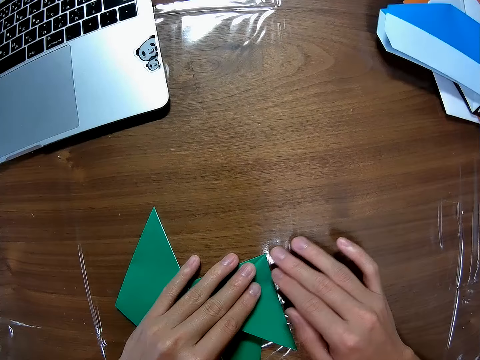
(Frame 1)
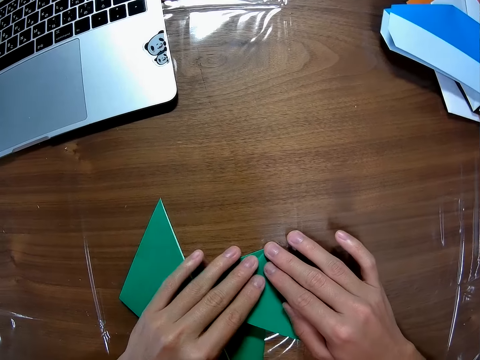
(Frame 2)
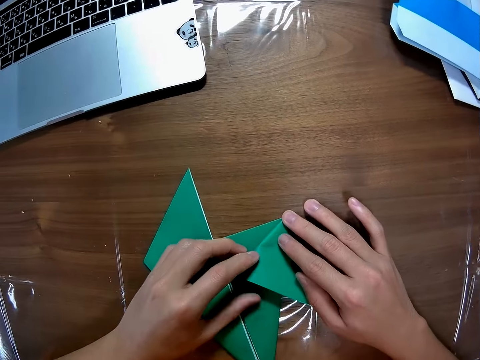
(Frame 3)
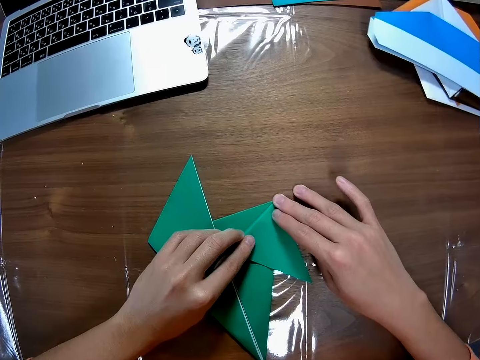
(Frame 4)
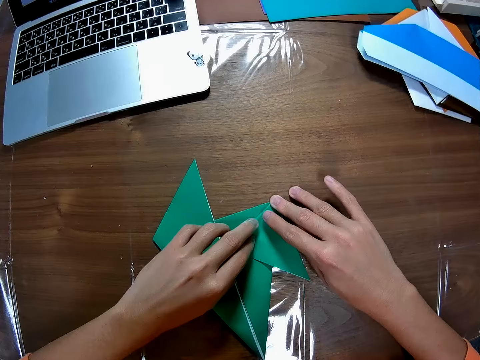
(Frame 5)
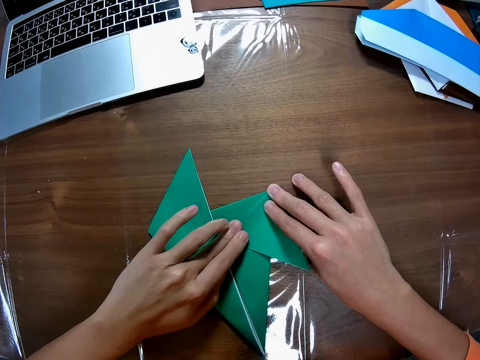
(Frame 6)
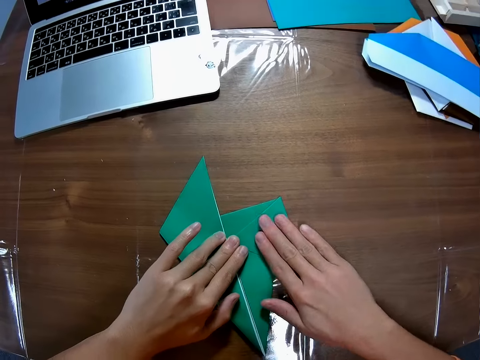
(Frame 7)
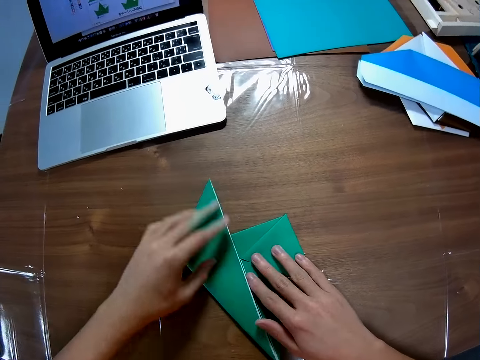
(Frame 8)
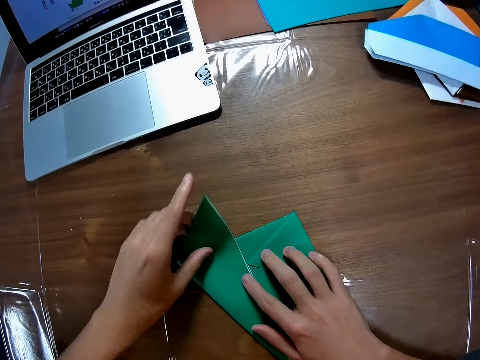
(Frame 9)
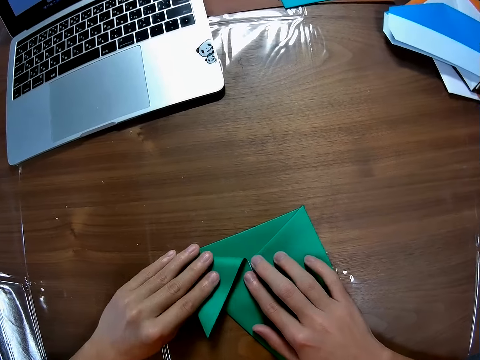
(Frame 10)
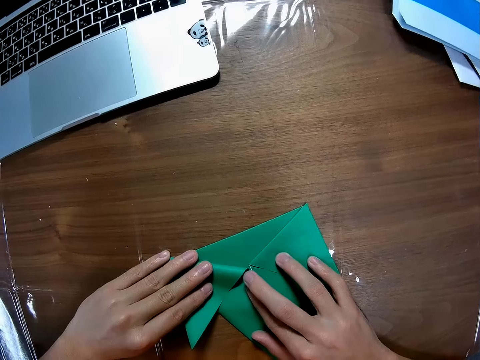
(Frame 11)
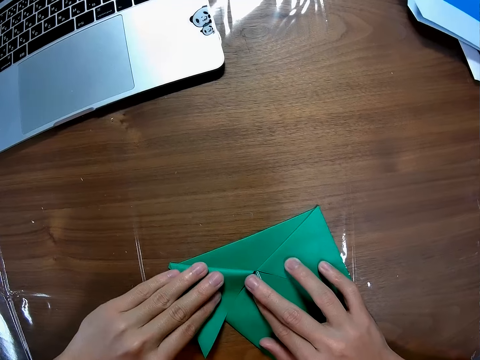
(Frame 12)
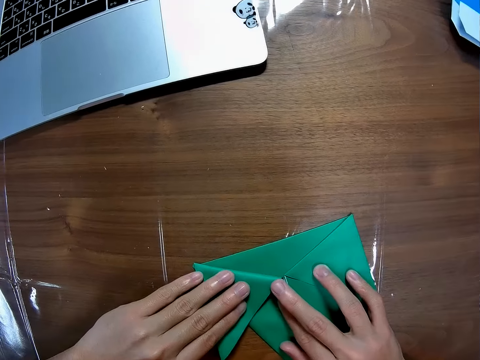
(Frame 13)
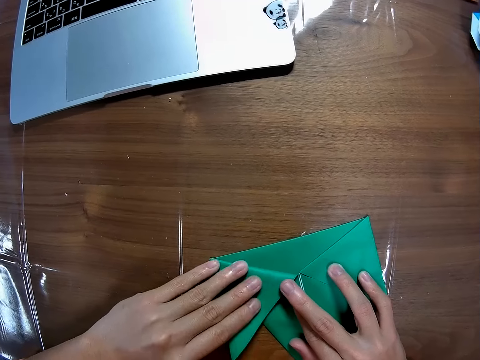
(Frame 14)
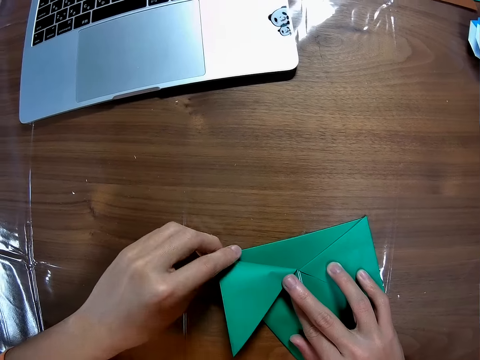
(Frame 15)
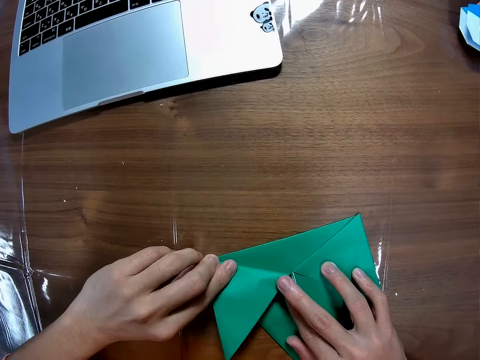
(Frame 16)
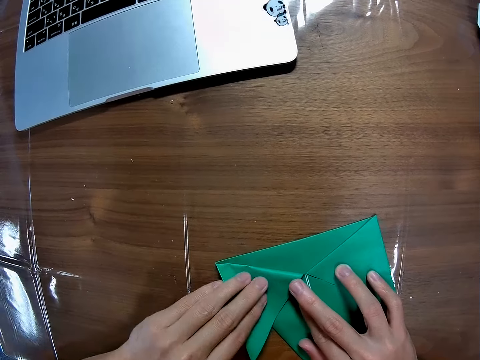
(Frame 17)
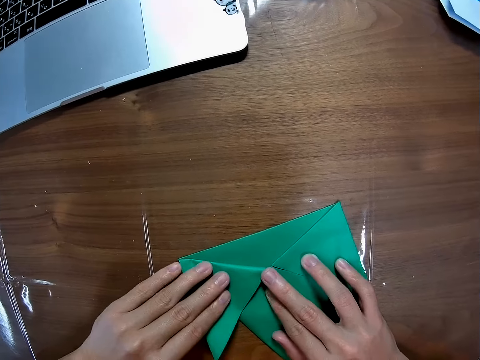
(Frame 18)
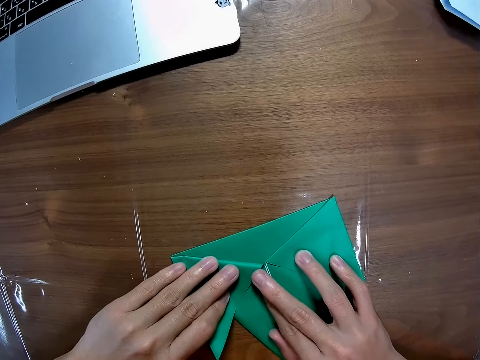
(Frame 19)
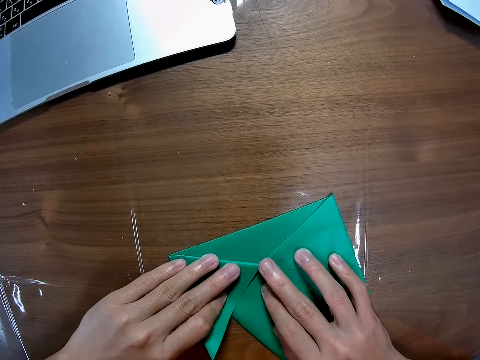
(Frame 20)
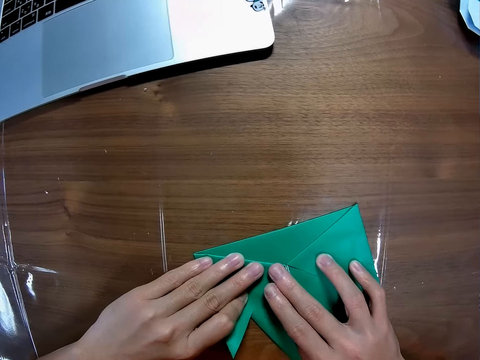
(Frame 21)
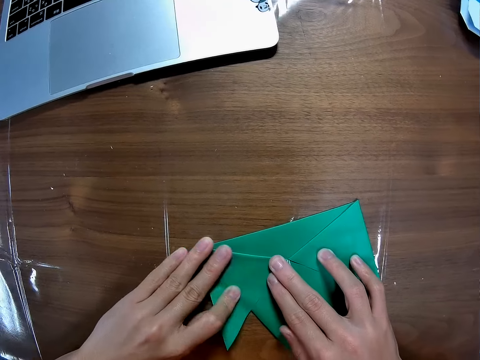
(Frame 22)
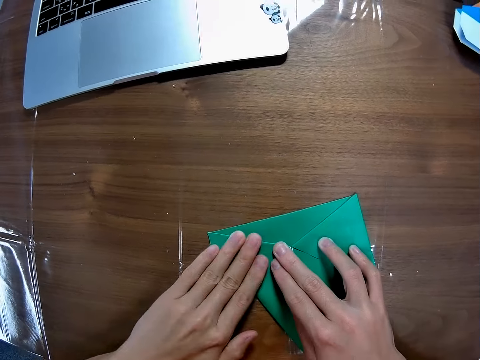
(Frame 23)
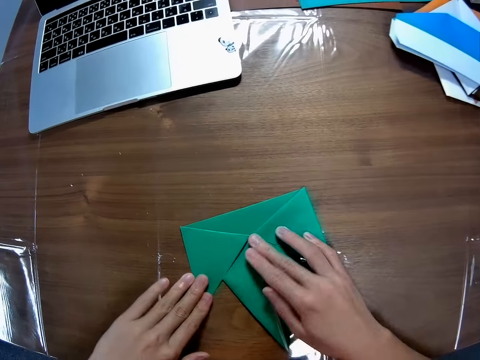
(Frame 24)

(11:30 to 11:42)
The camera wearer smoothens the edge of the paper on the table with his fingers. He folds the paper on the table. He smoothens the edge of the paper on the table with his fingers.

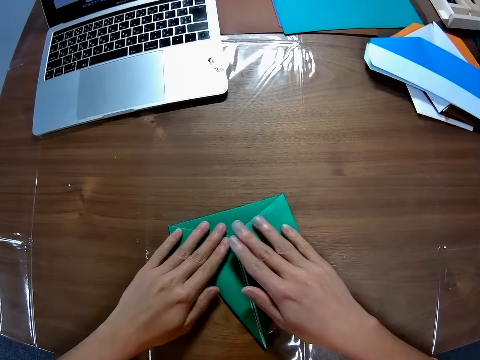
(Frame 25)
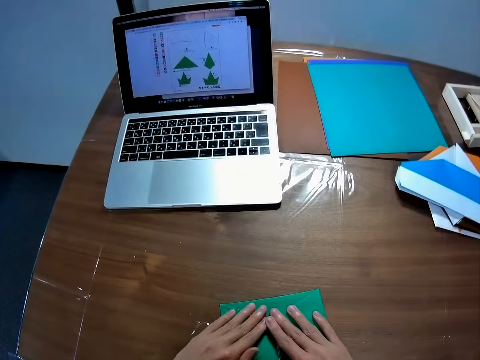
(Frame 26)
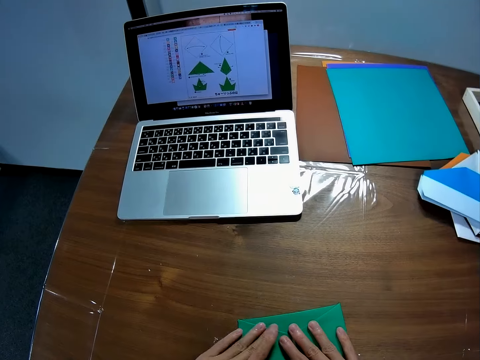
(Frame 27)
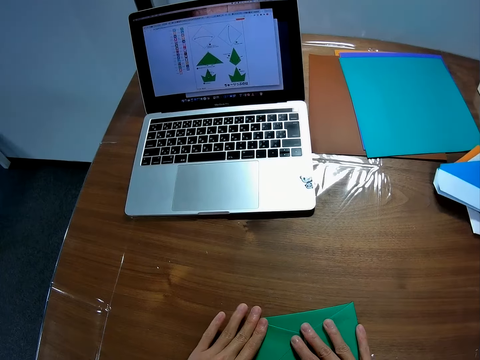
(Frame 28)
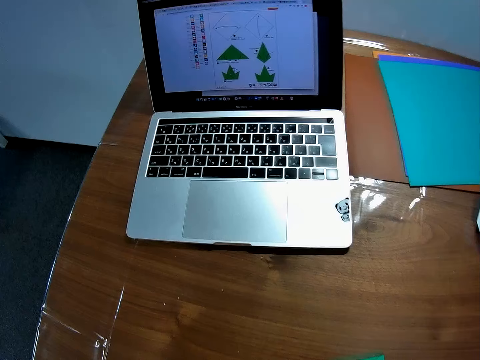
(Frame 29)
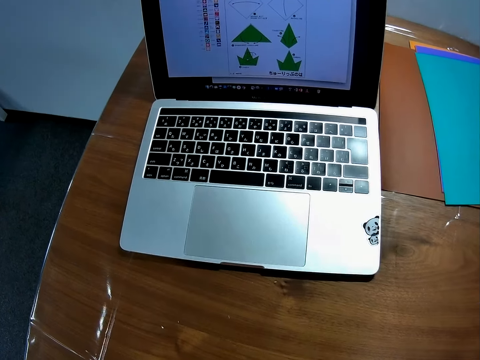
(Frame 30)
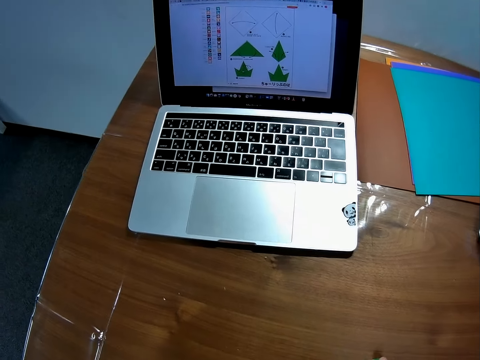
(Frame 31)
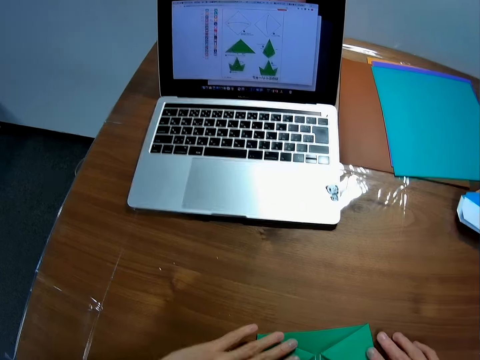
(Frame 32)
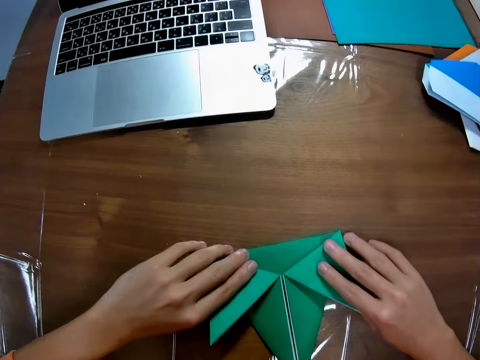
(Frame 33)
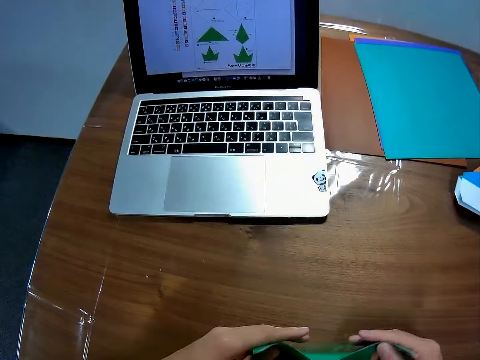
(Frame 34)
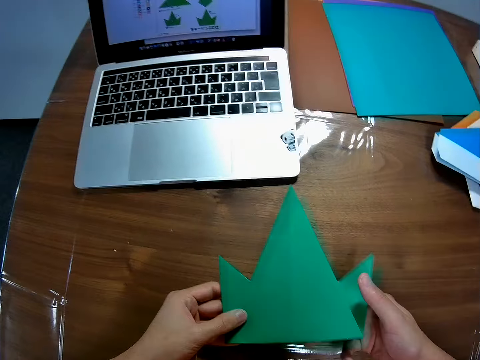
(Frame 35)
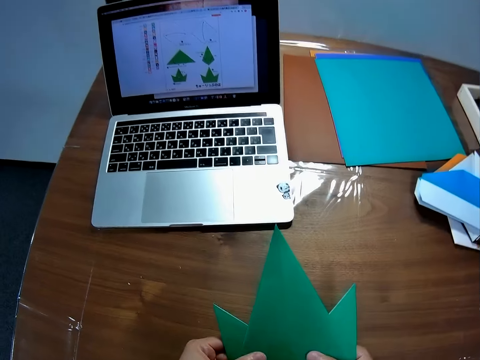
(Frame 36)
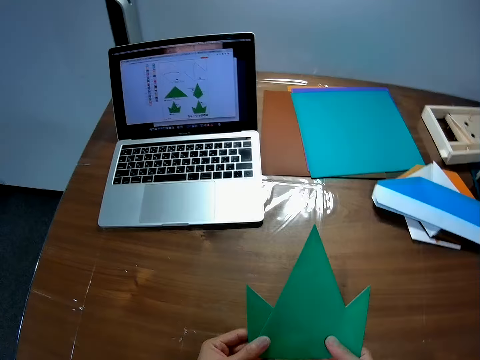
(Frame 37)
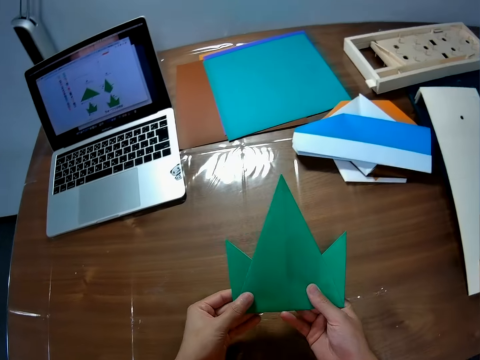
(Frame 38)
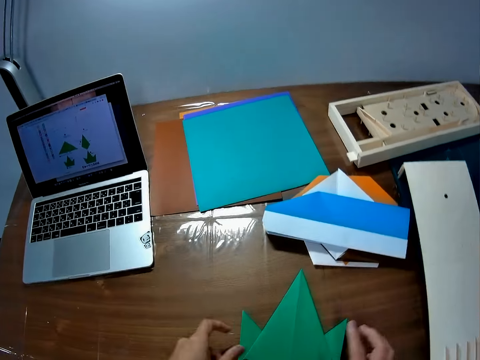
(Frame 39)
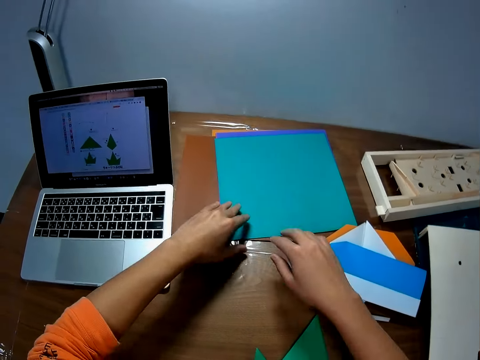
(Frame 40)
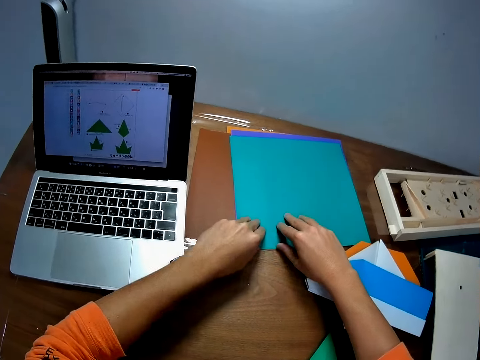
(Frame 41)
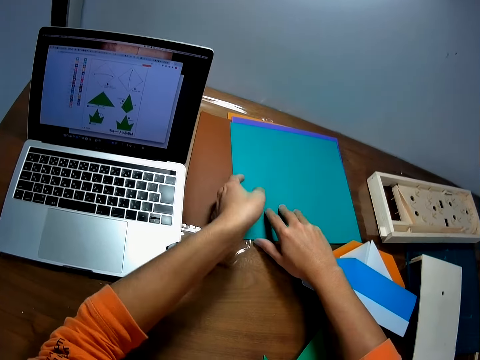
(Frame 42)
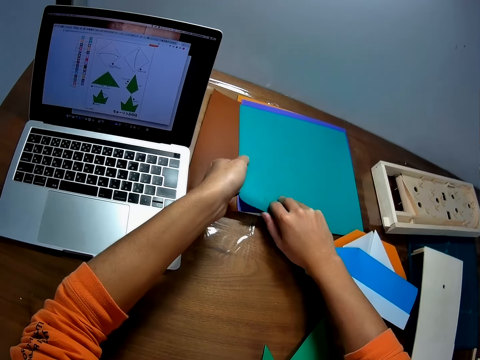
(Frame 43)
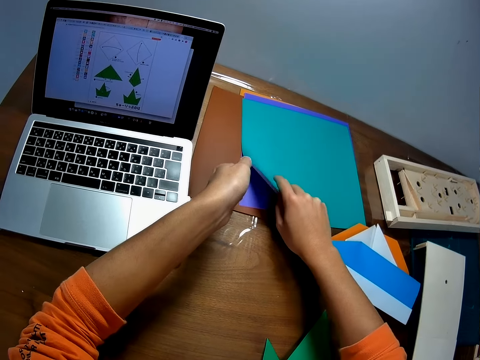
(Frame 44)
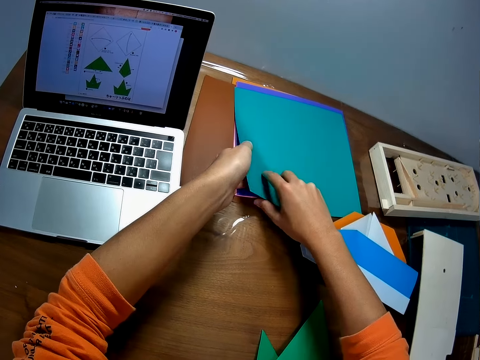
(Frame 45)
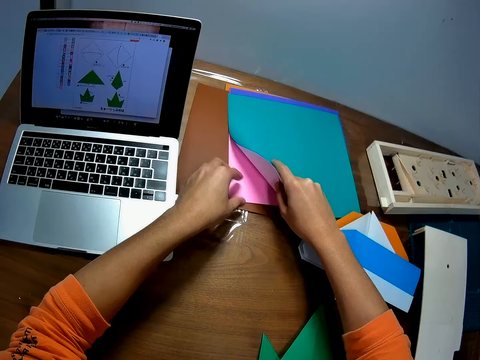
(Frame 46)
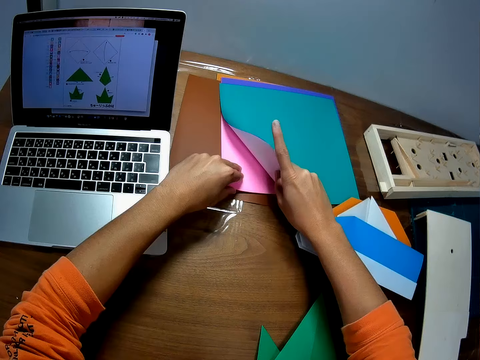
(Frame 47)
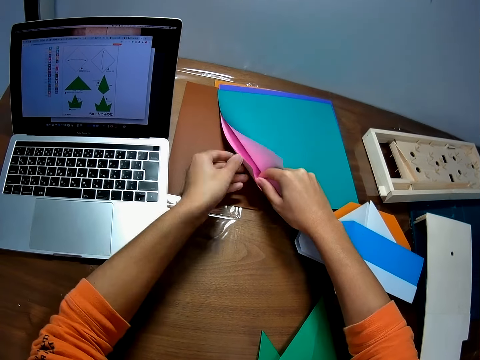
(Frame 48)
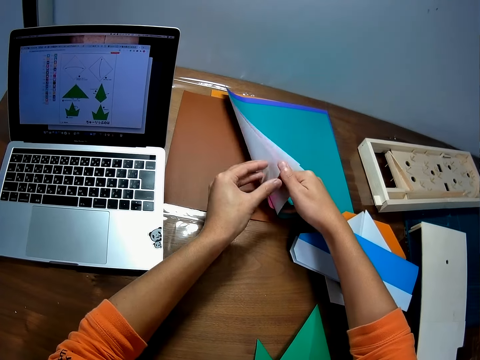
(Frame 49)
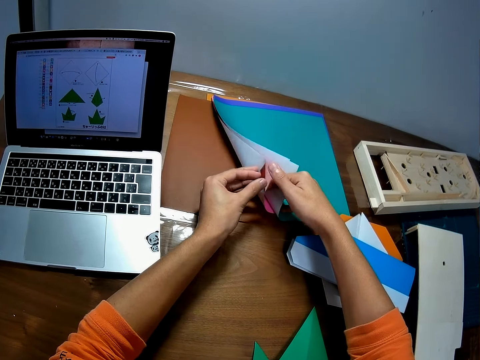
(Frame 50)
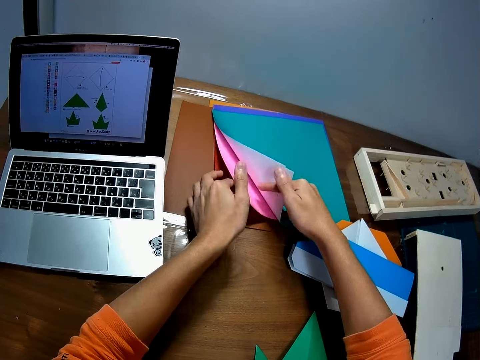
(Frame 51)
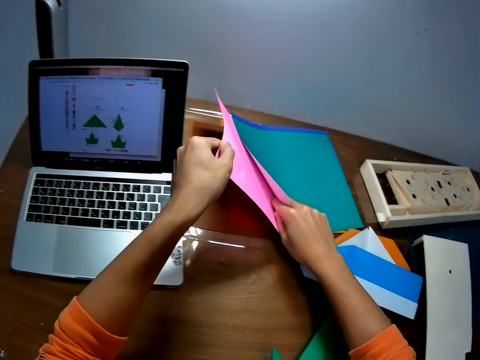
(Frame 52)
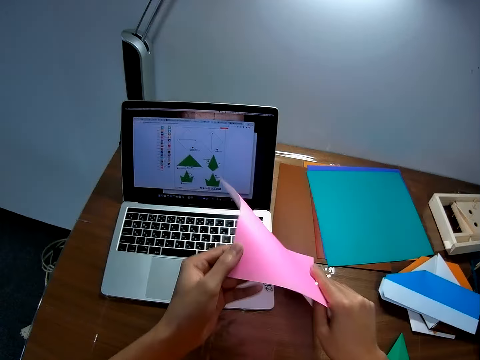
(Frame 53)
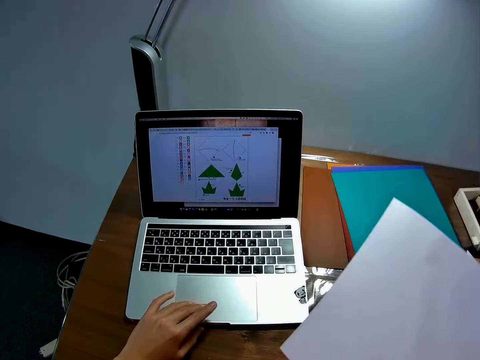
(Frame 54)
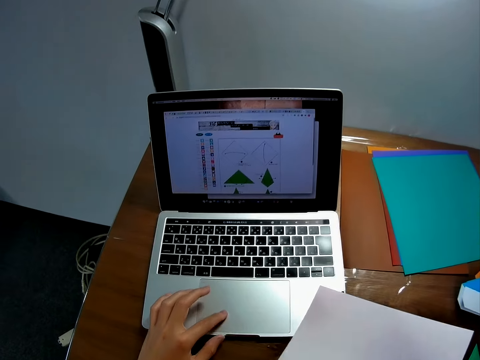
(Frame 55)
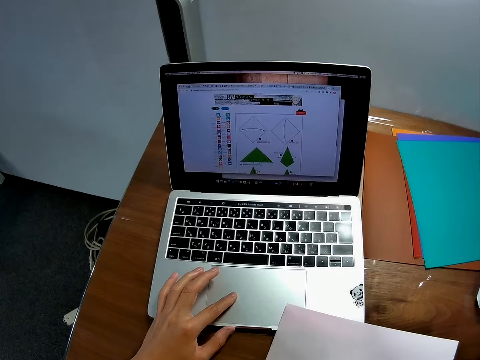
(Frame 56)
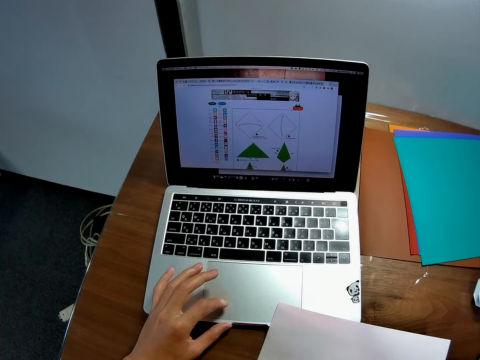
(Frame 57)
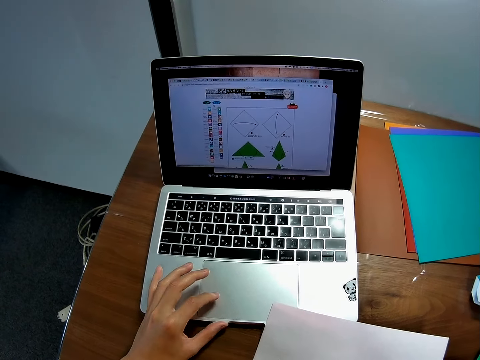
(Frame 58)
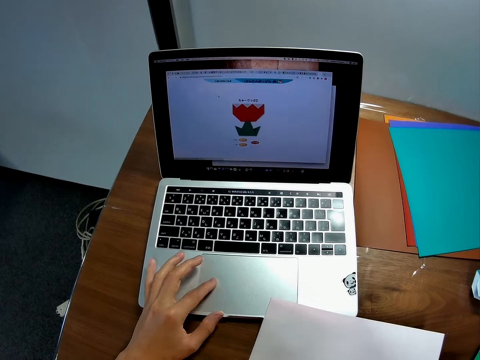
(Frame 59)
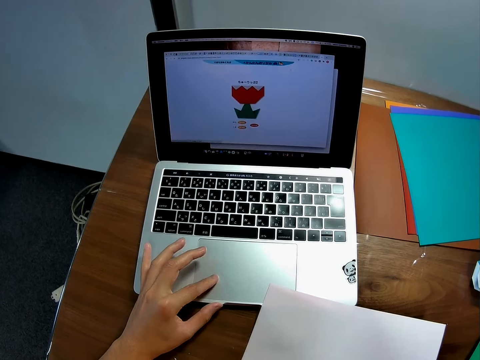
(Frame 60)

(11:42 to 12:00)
The camera wearer looks at the drawing on the laptop. He picks up the paper on the table. He turns the manila paper. He puts the manila paper on the table. He lifts some paper on the table. He selects a manila paper. He picks up a paper on the table with his left hand. He pulls out a manila paper. He switches the paper to his right hand. He scrolls the drawings on the laptop.
